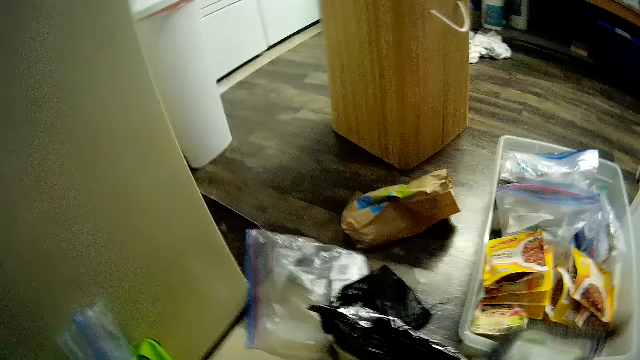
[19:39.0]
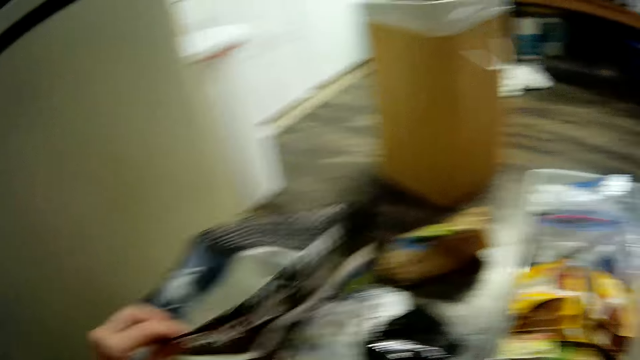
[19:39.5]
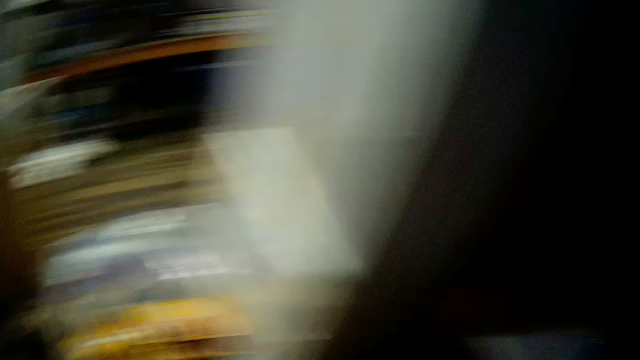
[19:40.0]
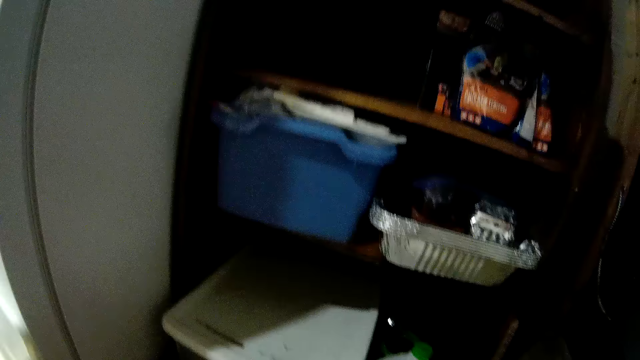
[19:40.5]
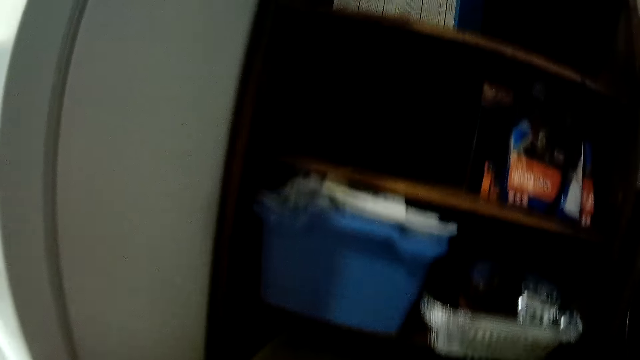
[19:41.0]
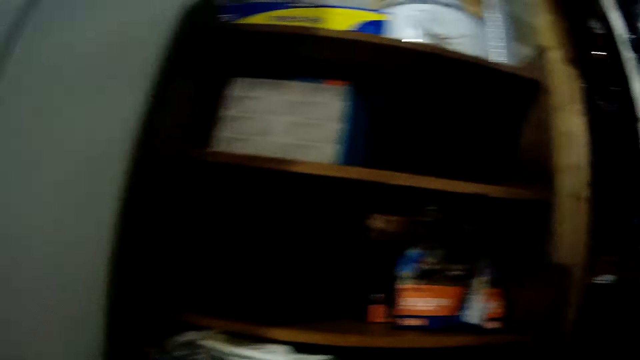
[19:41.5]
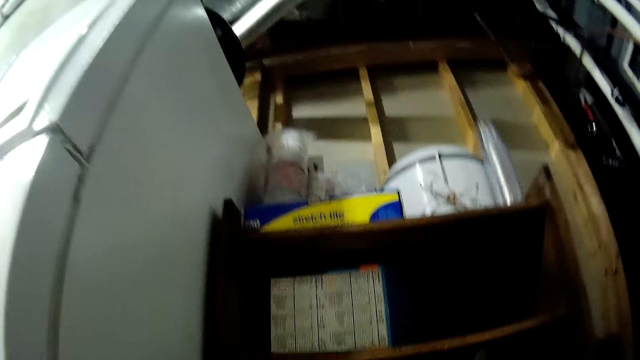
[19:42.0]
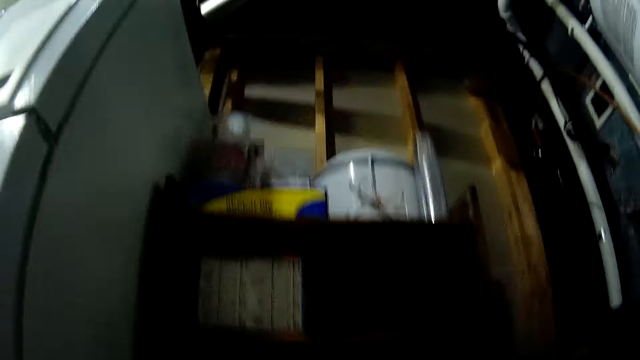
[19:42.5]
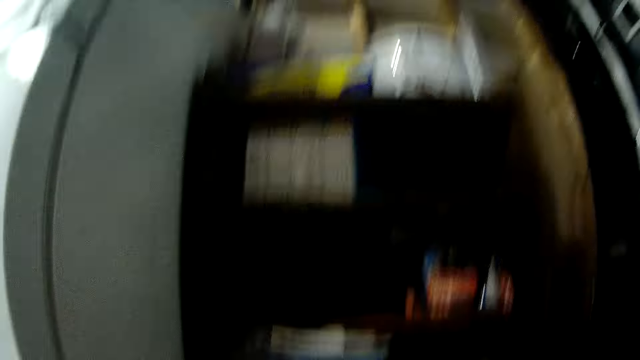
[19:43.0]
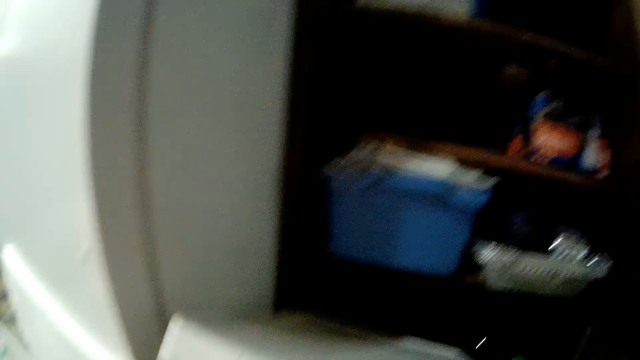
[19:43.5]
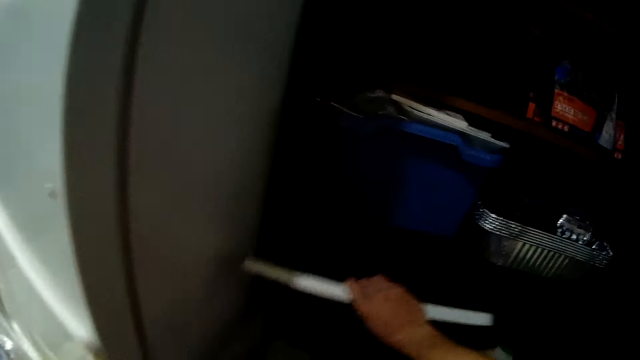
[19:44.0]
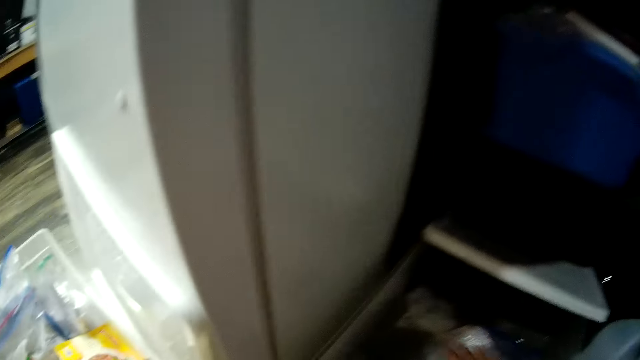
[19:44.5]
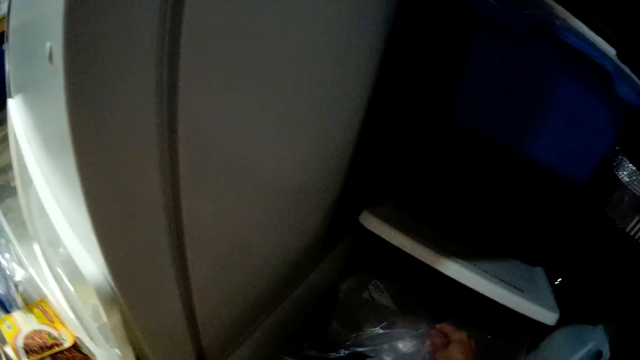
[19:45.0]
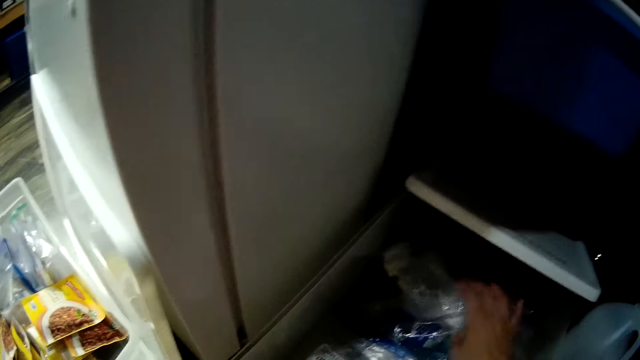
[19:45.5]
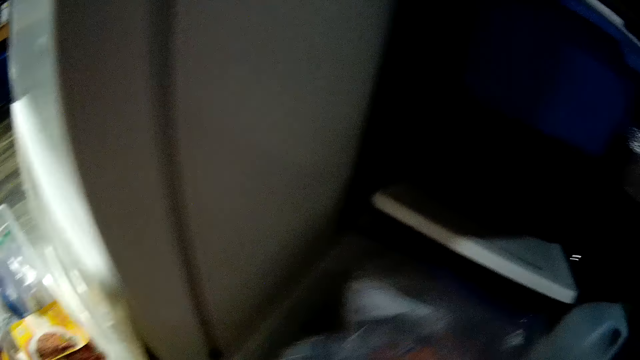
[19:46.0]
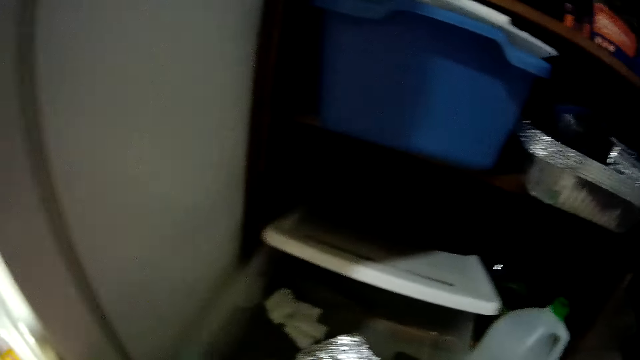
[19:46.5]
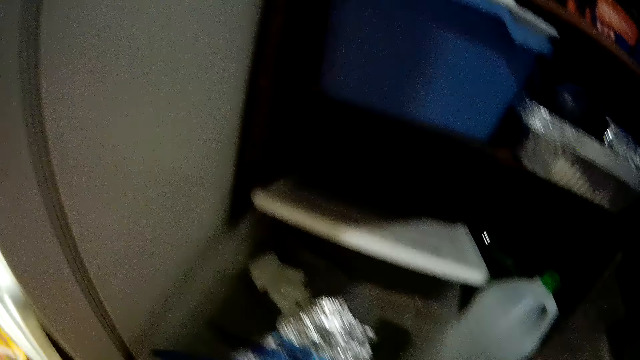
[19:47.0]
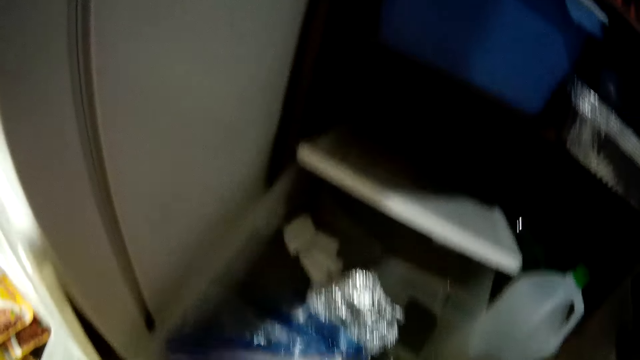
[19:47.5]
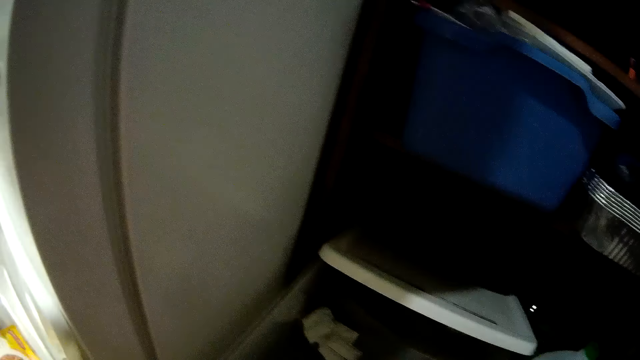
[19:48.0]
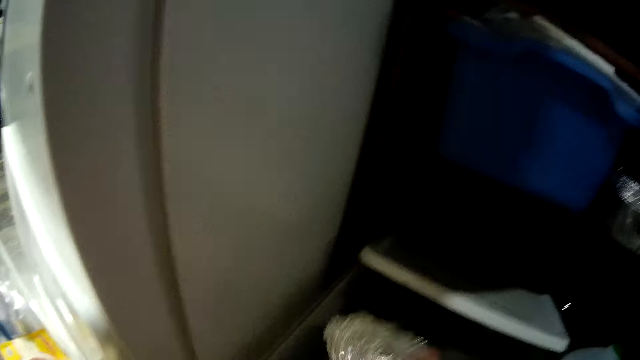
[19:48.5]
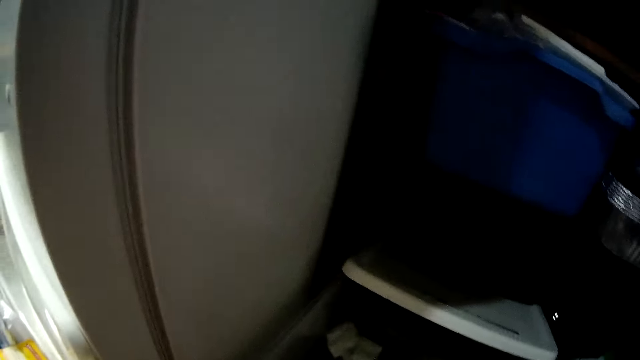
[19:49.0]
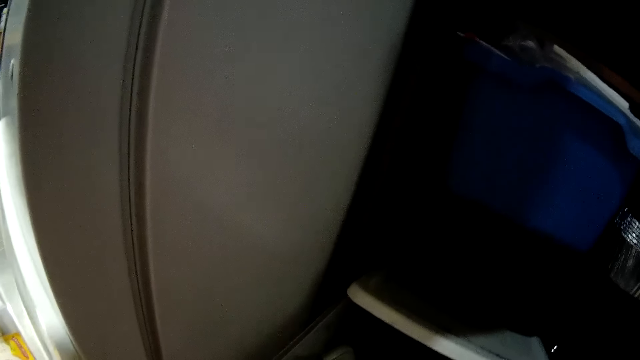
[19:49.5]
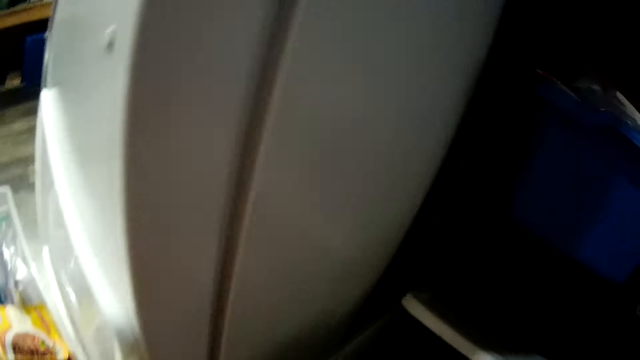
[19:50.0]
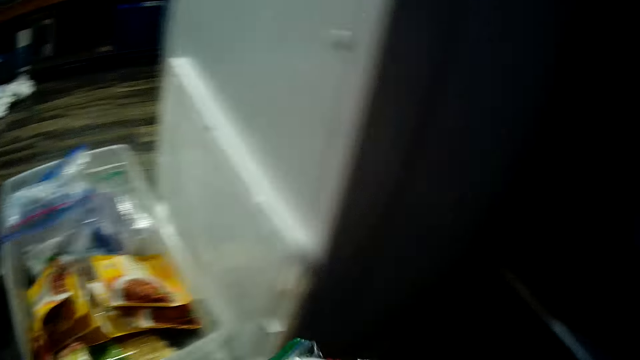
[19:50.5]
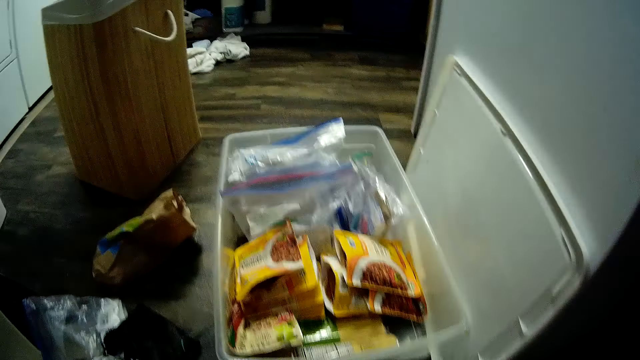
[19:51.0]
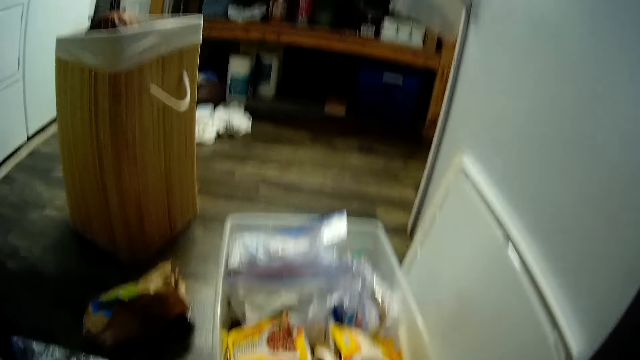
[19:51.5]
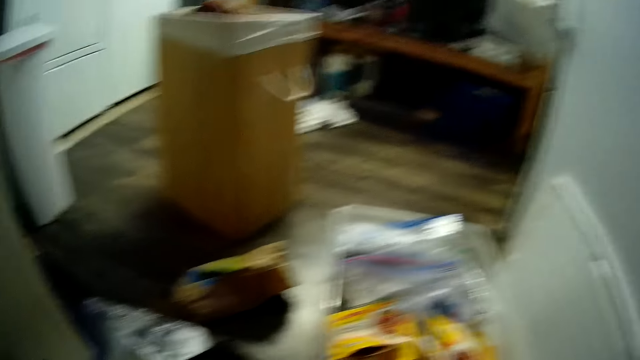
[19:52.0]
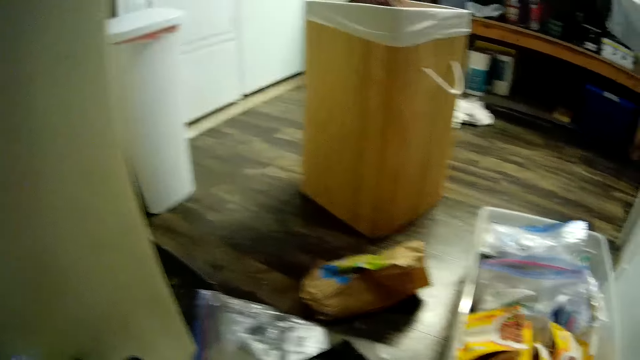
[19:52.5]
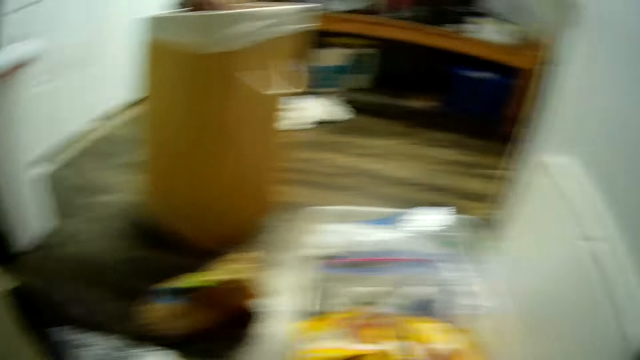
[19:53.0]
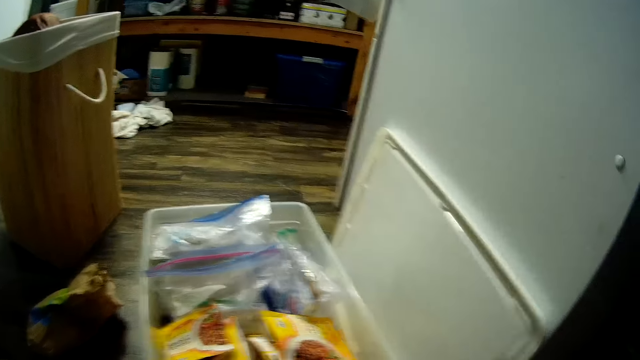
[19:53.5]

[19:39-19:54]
The camera wearer opens a container on the ground with both her hands. She puts the container lid on the shelf. She hovers over the papers in the container. She picks packages from the container with both her hands.

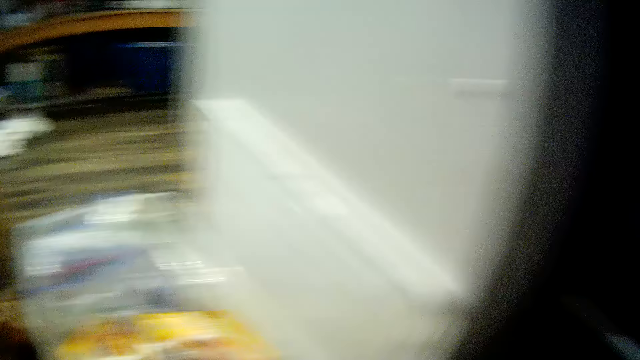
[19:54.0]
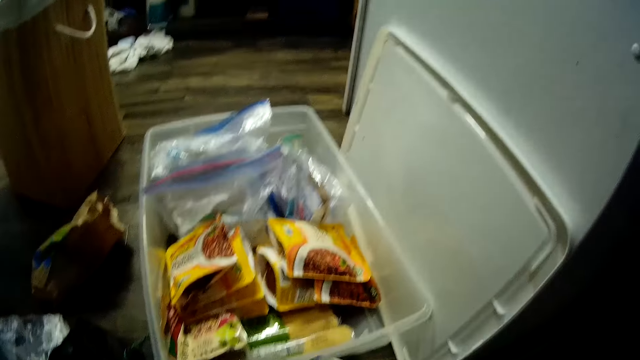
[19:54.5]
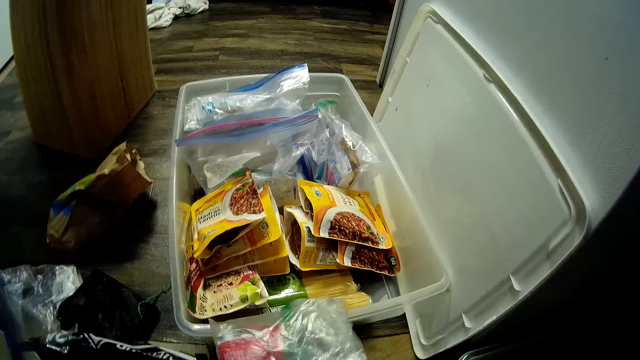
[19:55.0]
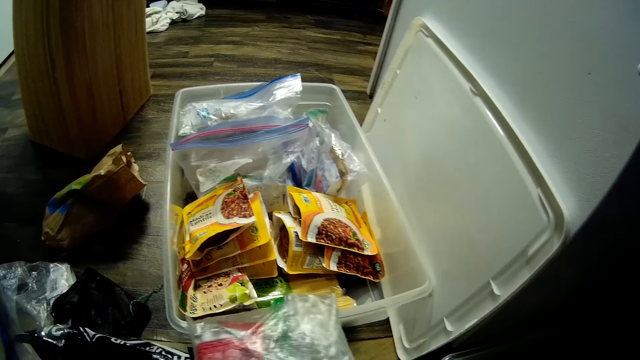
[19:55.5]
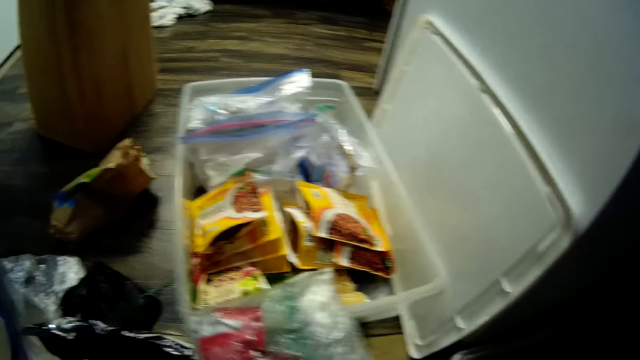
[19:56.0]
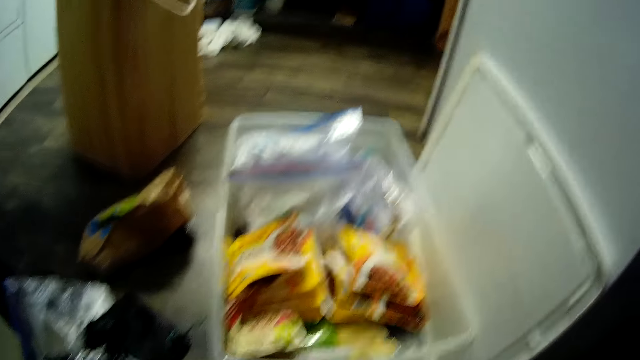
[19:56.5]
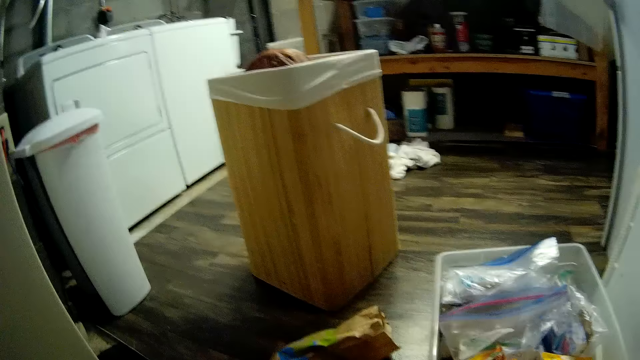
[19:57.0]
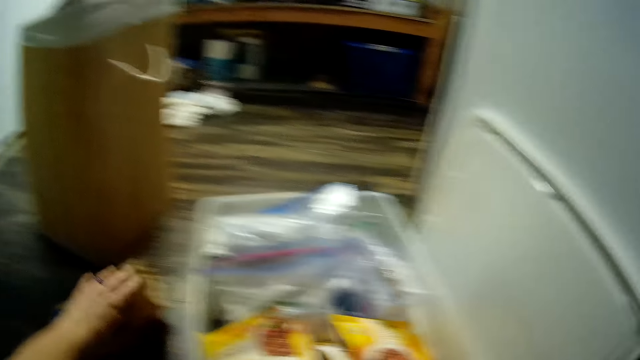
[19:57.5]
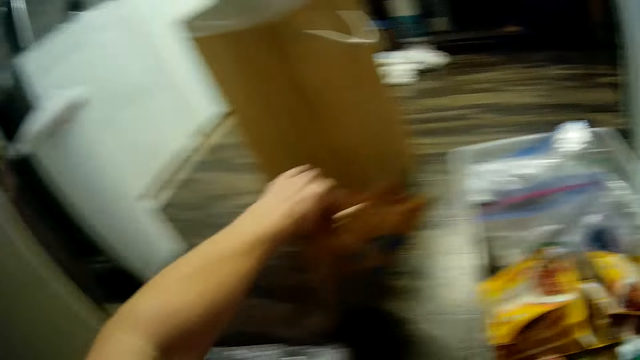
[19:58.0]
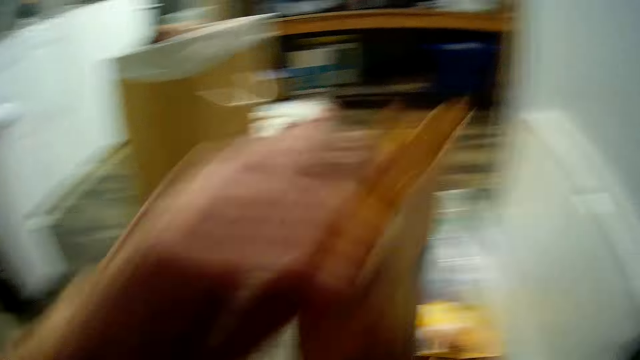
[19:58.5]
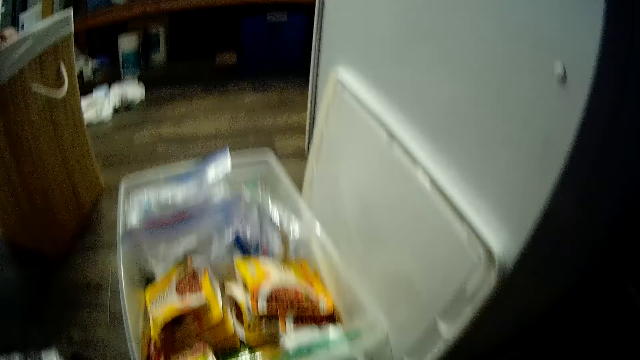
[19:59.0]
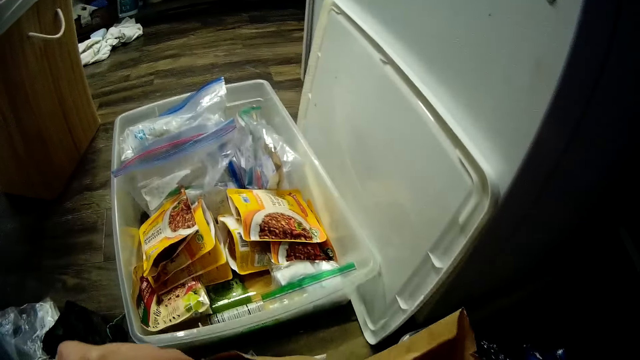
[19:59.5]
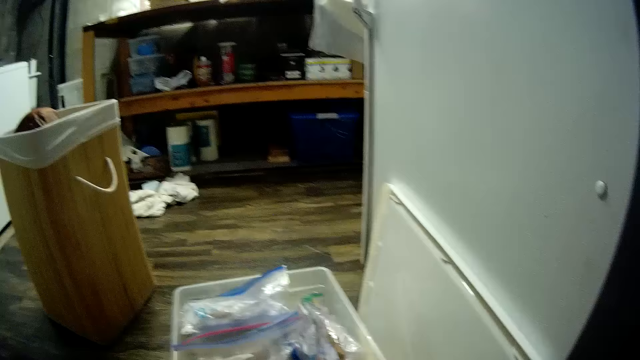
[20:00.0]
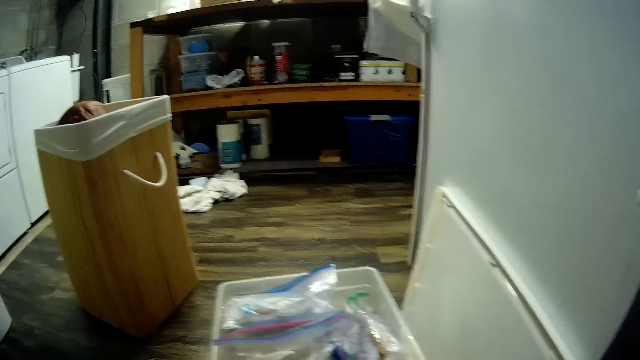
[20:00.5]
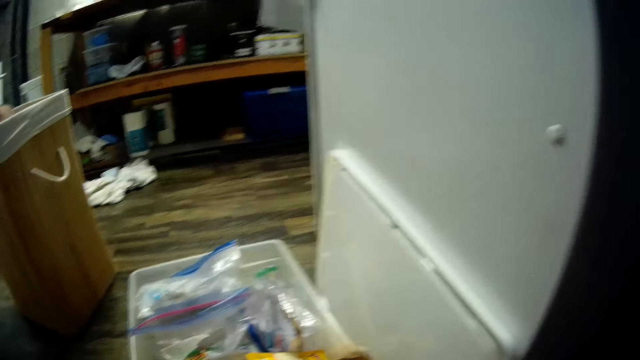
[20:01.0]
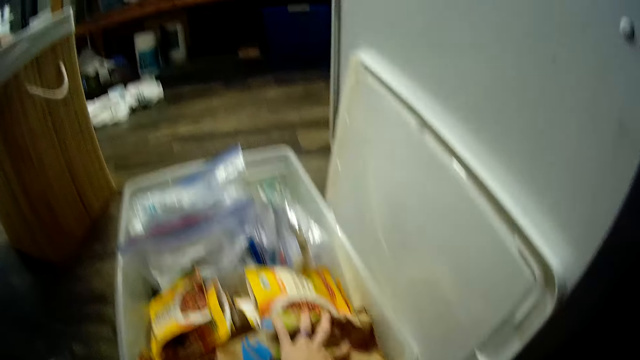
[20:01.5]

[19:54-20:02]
The camera wearer picks a package from the ground with her left hand. She drops the package in the plastic container with her left hand.
